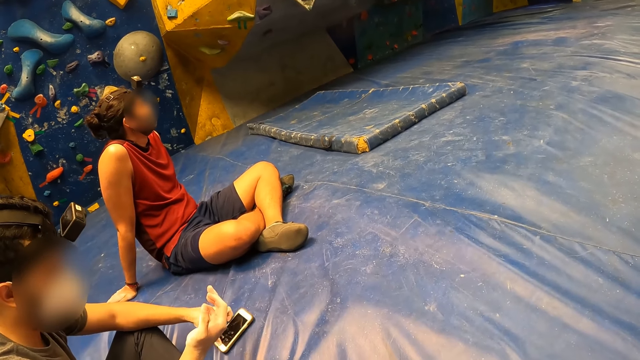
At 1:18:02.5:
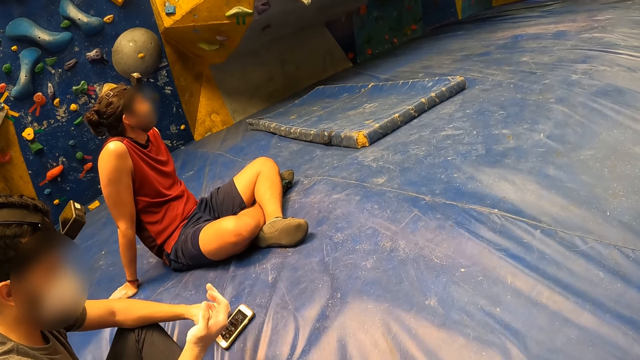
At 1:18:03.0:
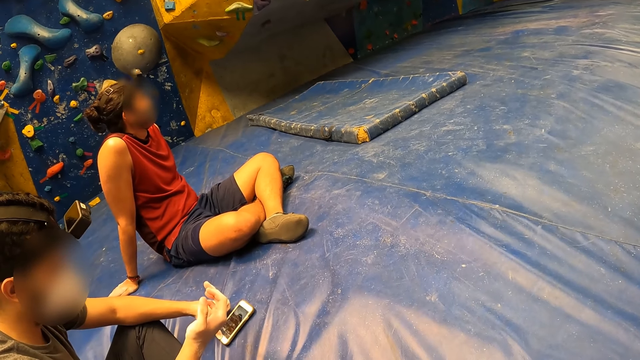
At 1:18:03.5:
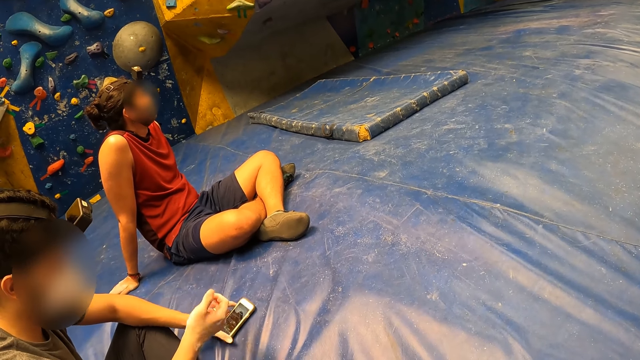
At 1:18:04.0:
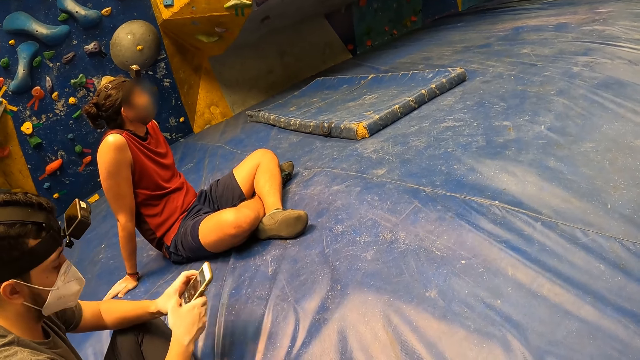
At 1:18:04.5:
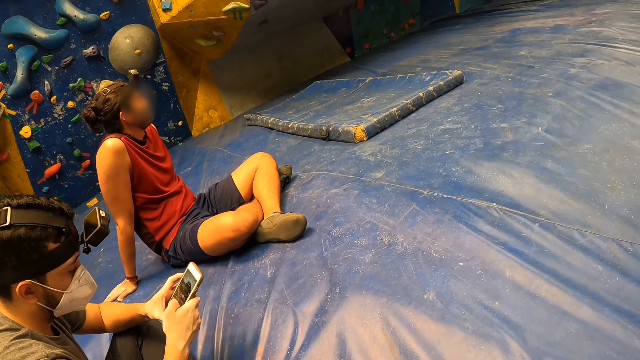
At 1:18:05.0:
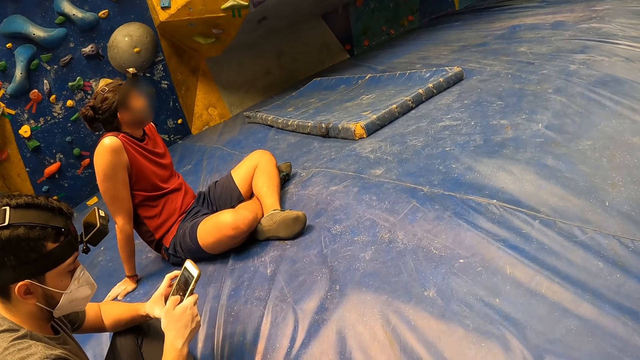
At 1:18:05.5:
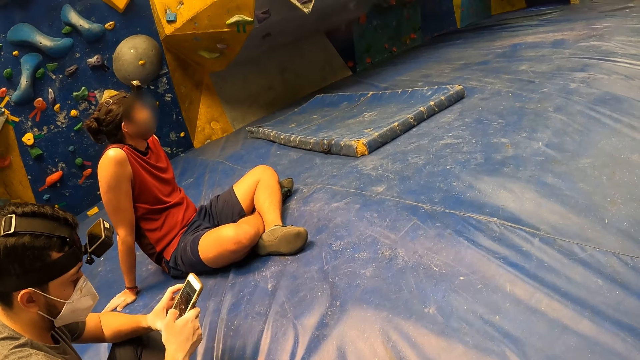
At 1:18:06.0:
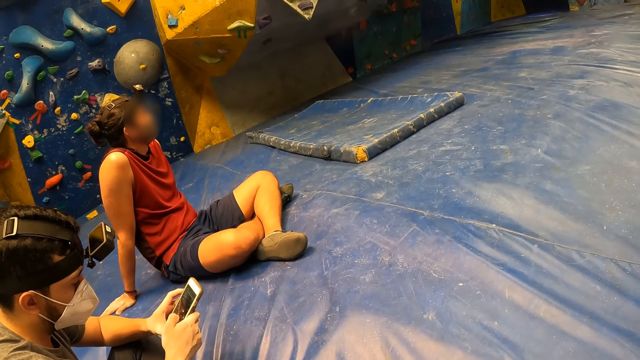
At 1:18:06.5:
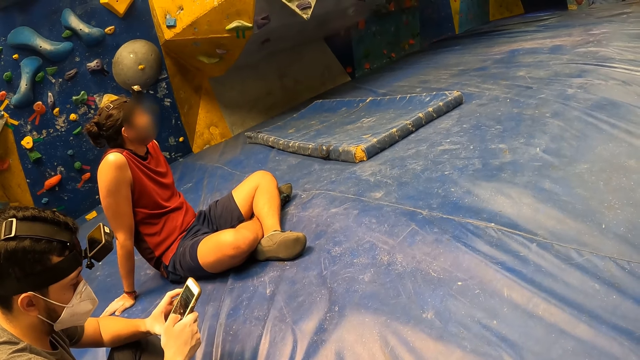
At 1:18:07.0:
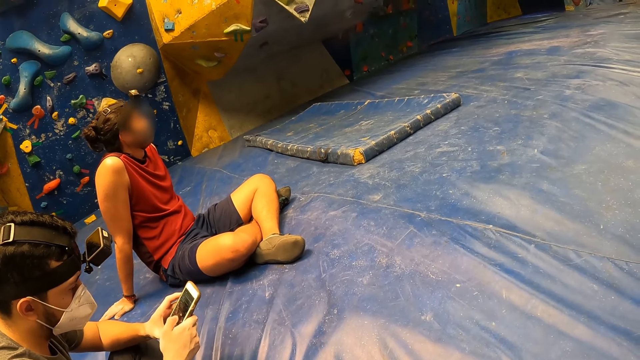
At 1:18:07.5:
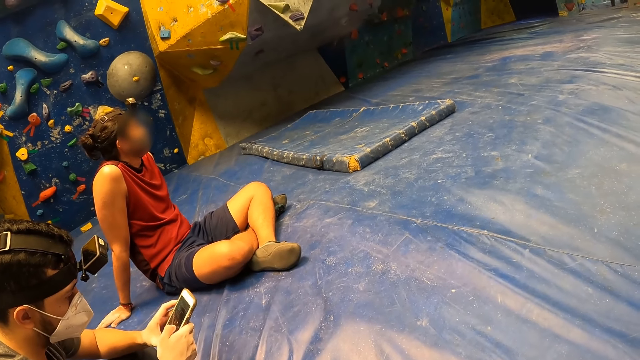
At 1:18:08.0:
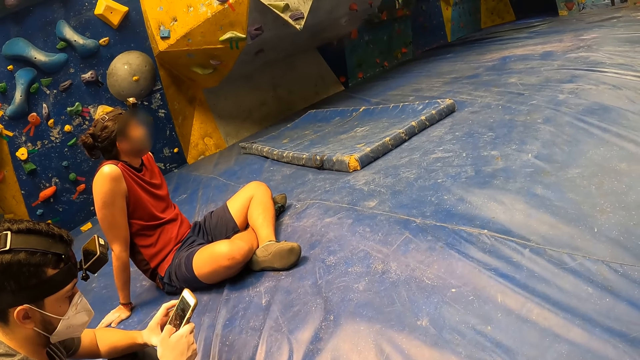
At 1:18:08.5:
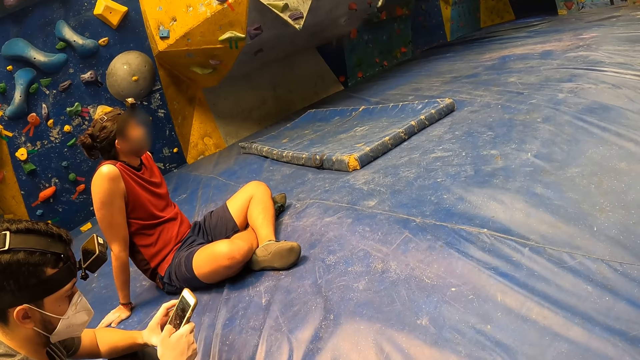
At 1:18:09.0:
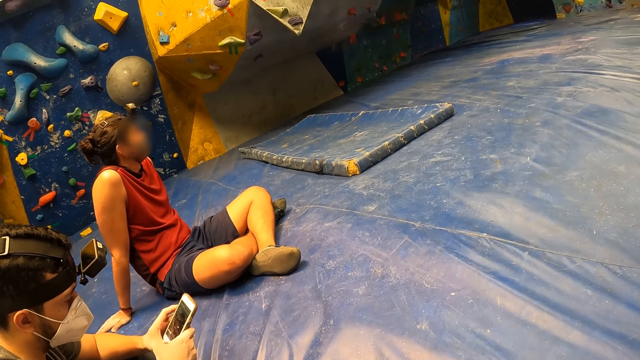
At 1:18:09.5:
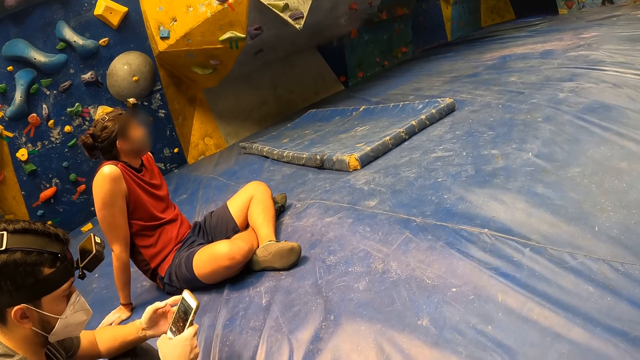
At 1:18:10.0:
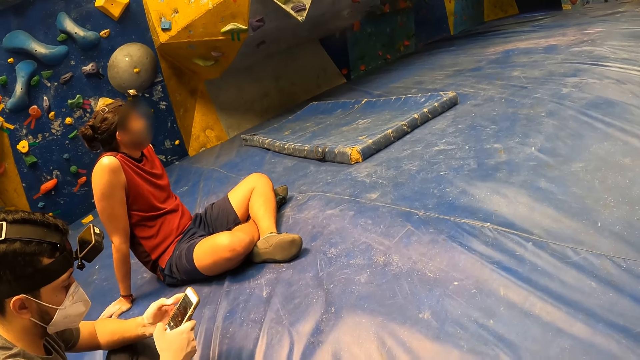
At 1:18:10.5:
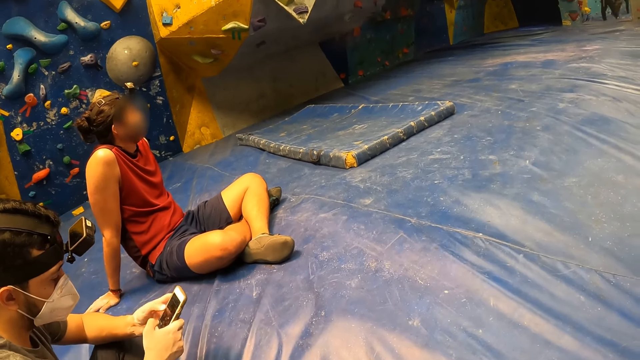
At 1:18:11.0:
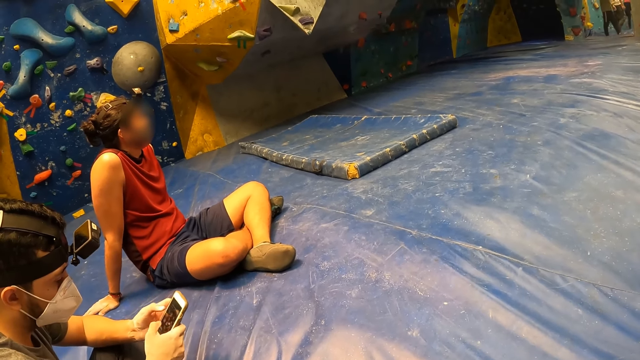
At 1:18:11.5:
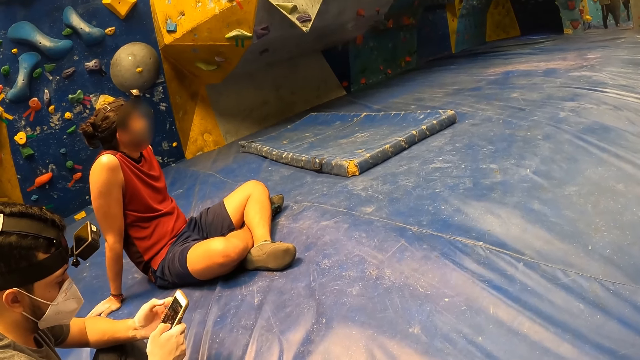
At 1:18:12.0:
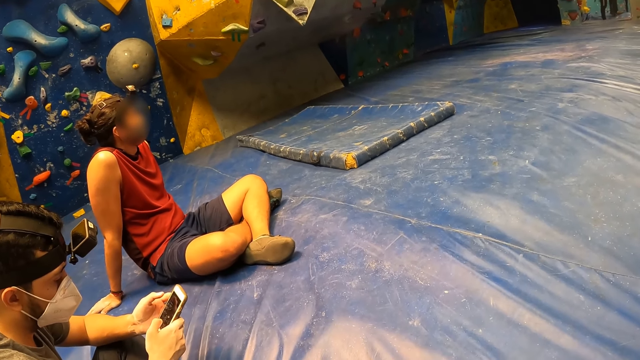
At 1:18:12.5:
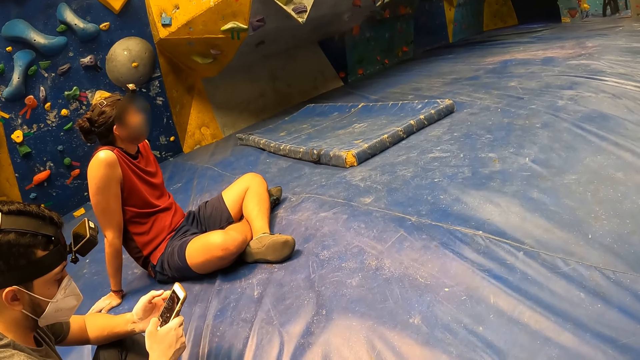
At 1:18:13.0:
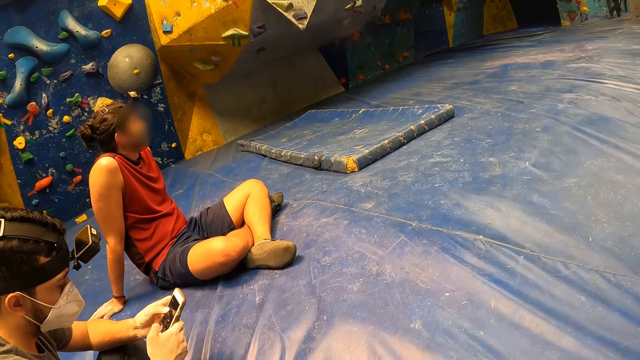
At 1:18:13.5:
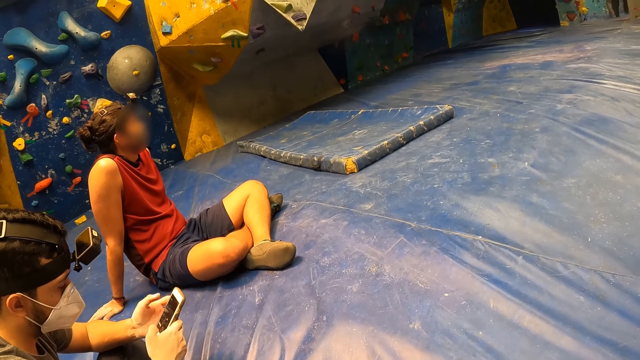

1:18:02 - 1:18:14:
A man touches the phone. The man picks the phone from the tarpaulin sheet with his left hand. He operates the phone with both hands. He scrolls the phone.

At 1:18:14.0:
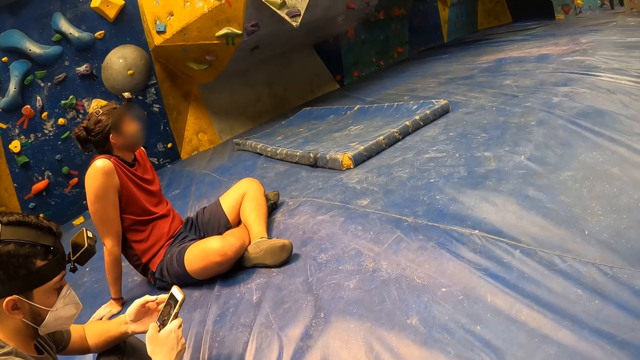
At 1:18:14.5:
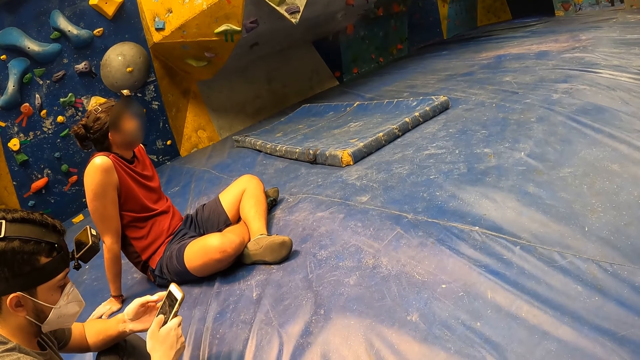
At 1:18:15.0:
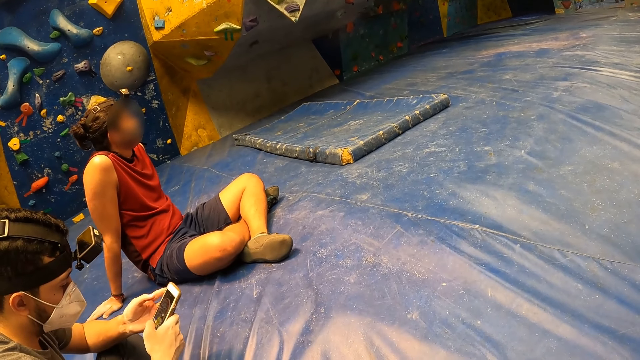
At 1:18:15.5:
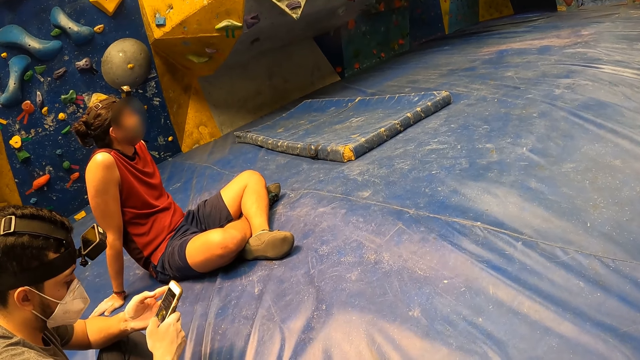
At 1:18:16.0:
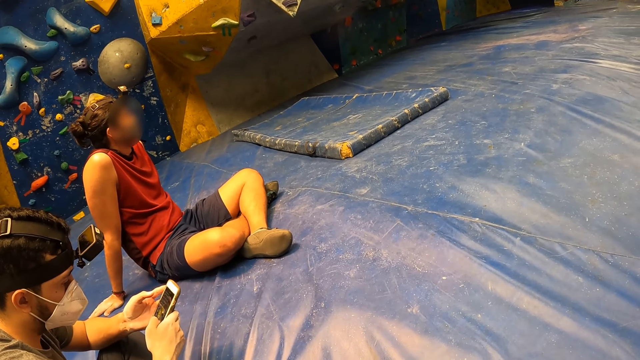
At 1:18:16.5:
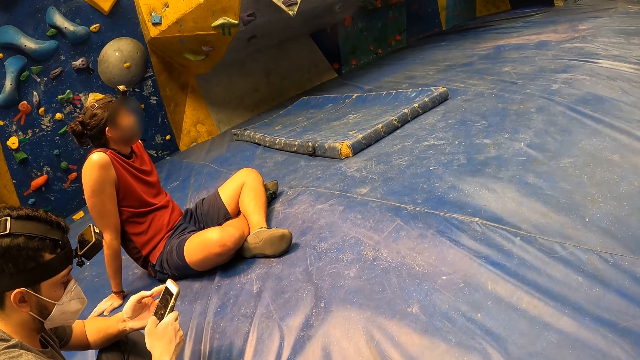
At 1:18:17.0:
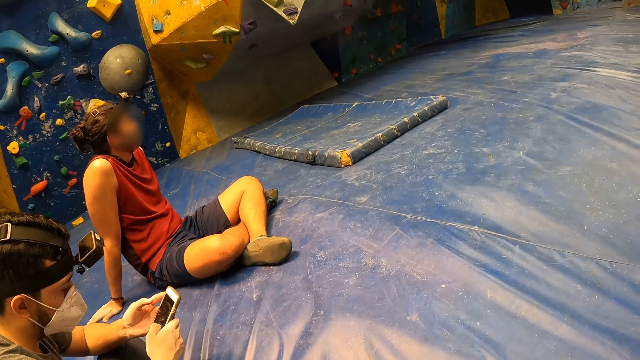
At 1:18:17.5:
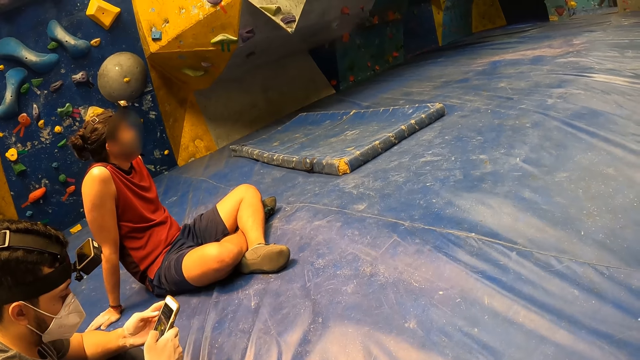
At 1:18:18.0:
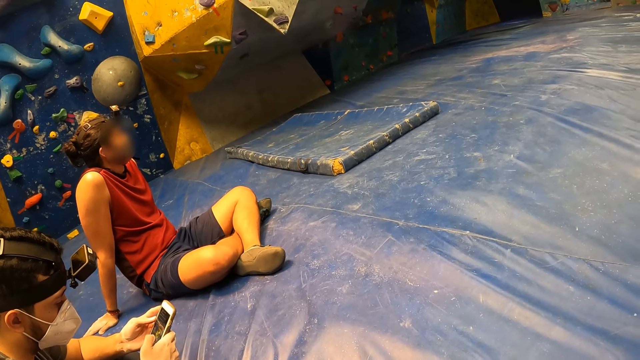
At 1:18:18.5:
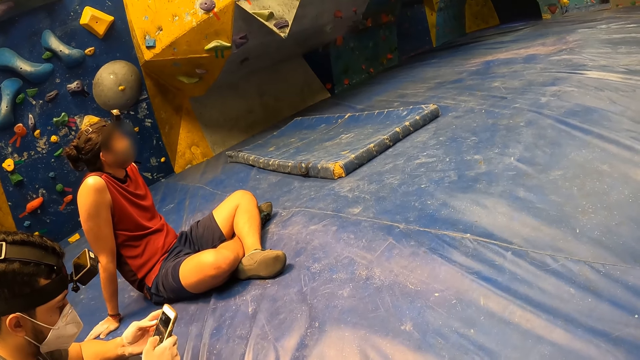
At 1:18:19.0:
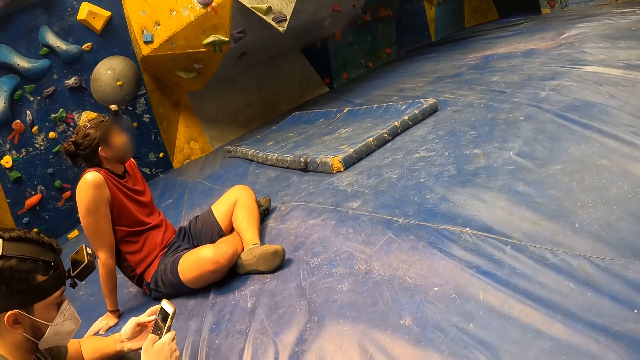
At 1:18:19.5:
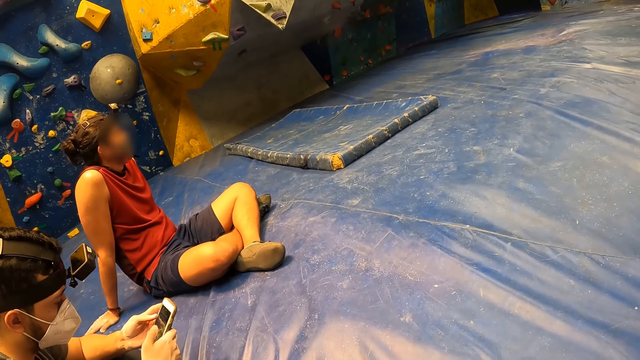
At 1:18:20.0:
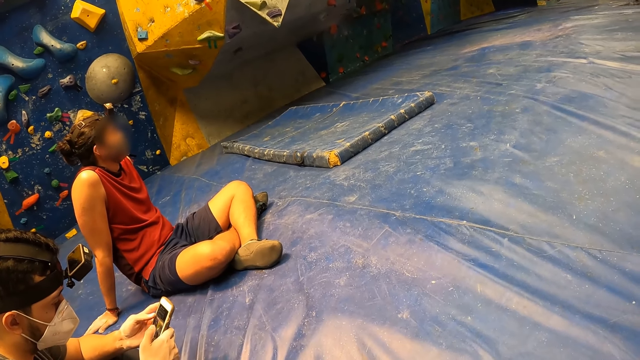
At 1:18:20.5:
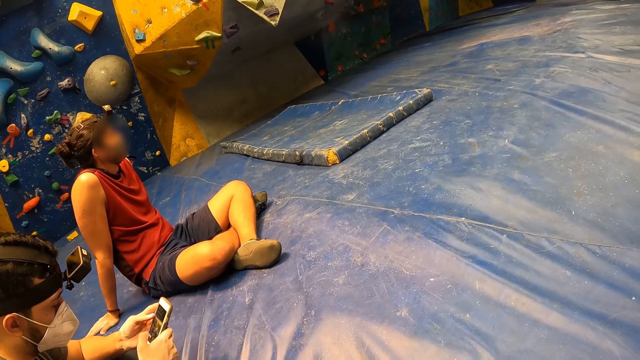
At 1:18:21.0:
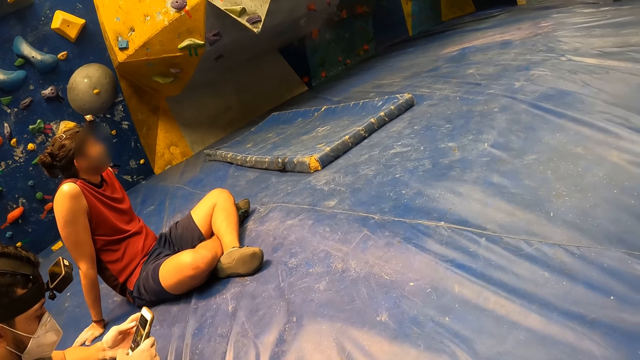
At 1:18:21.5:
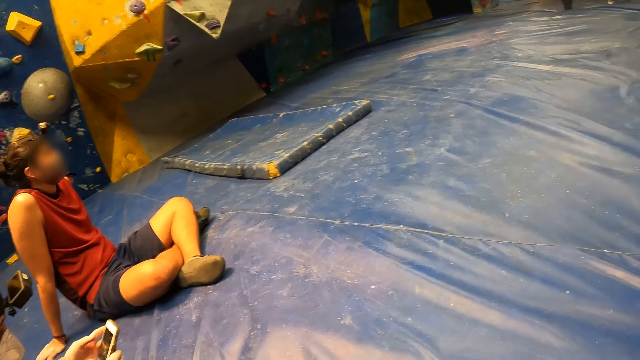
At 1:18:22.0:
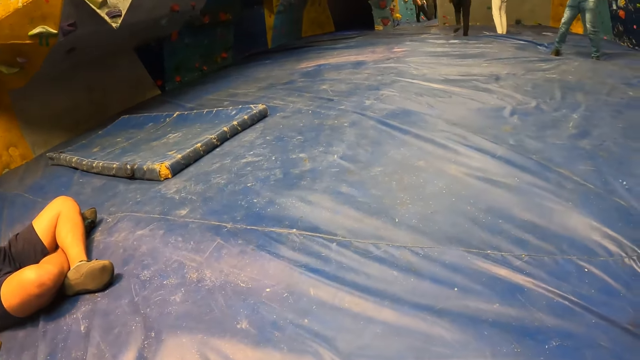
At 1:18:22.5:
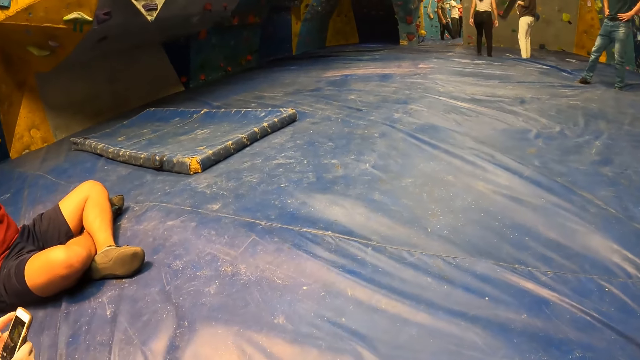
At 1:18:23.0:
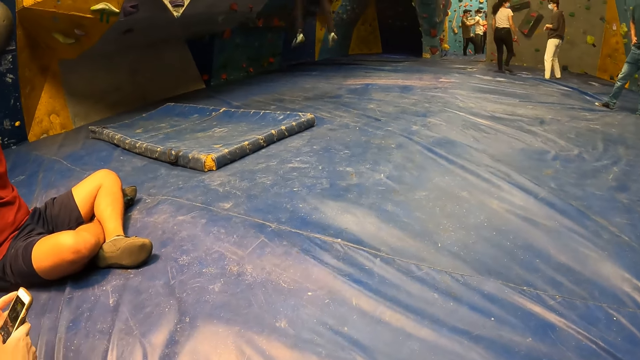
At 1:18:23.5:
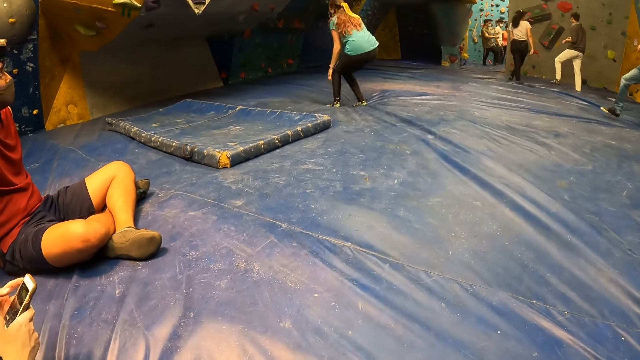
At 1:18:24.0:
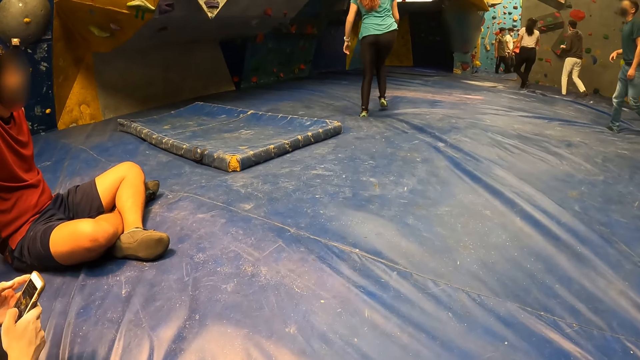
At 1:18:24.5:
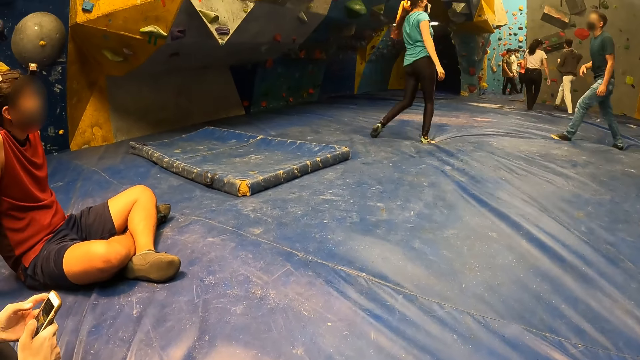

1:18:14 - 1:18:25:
The camera wearer moves around the room.
